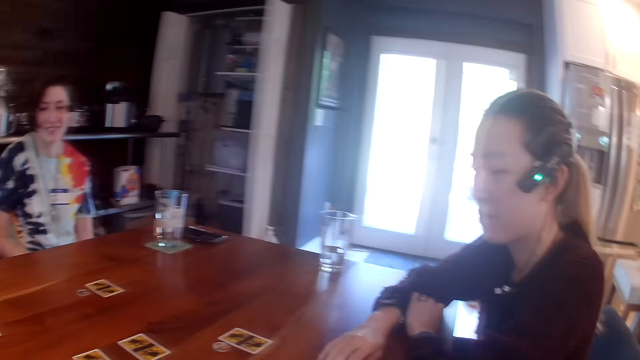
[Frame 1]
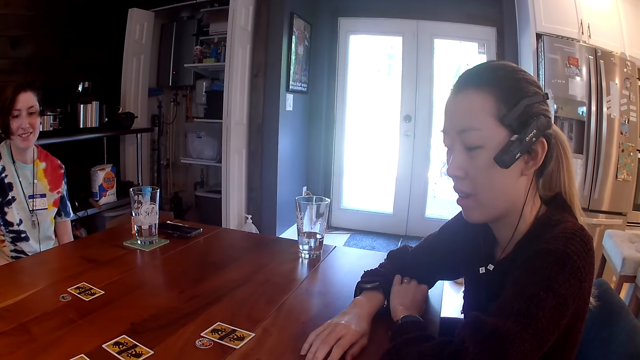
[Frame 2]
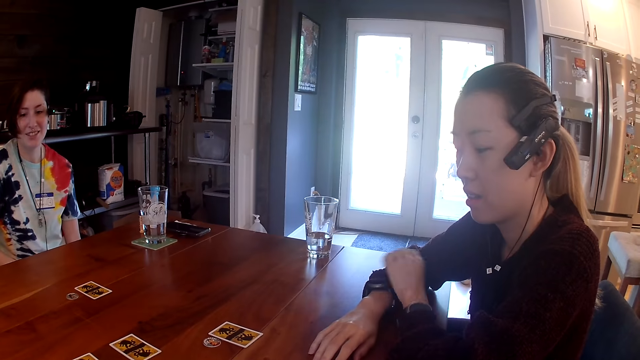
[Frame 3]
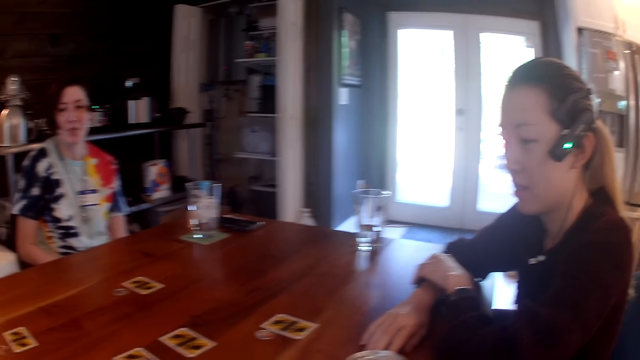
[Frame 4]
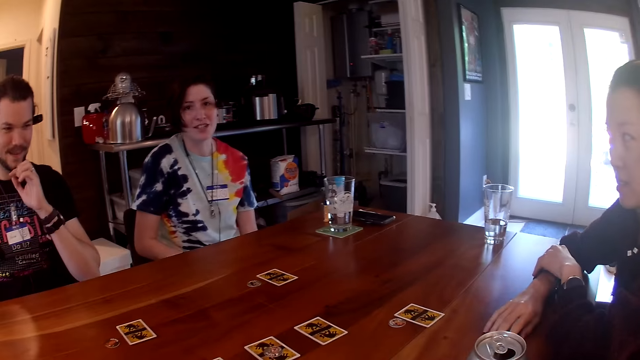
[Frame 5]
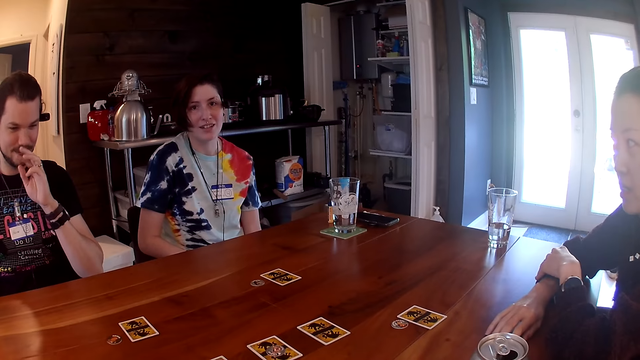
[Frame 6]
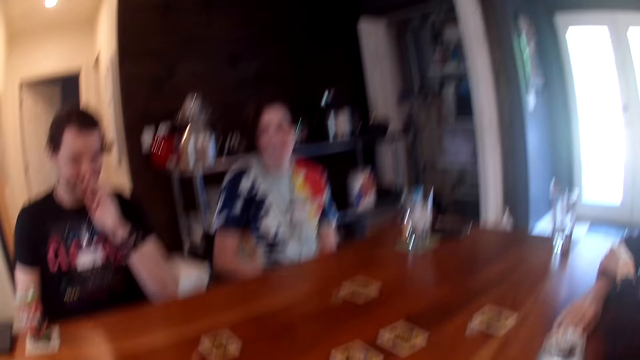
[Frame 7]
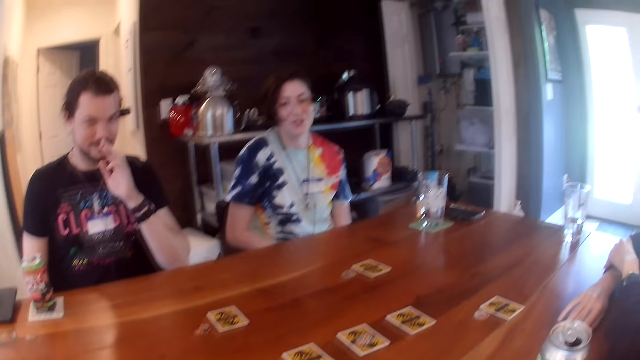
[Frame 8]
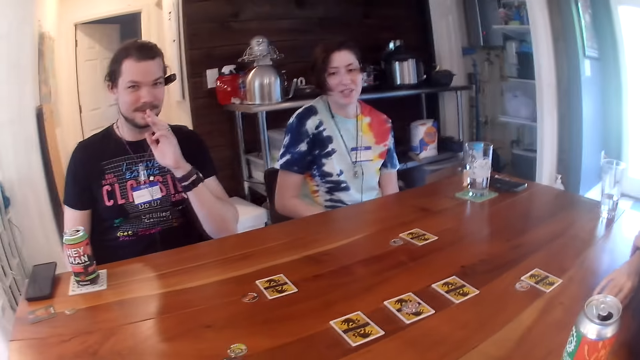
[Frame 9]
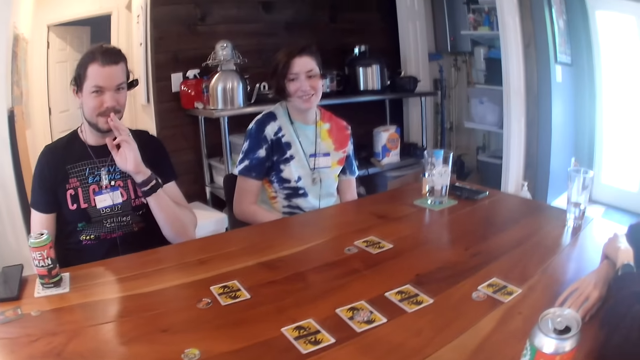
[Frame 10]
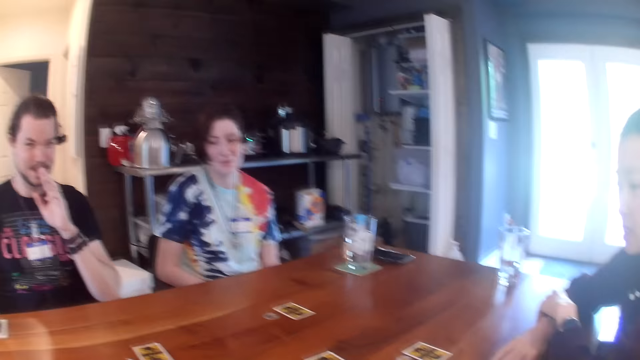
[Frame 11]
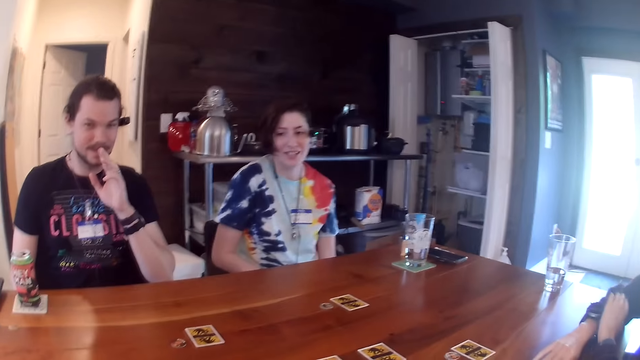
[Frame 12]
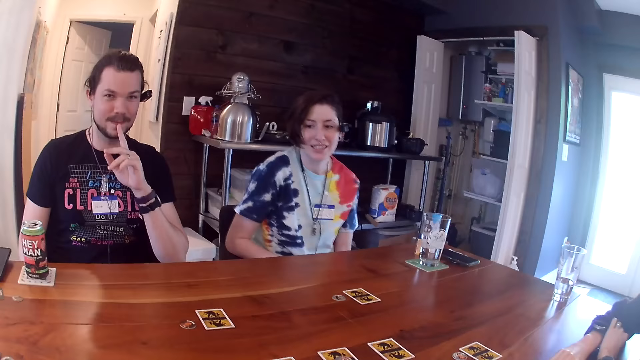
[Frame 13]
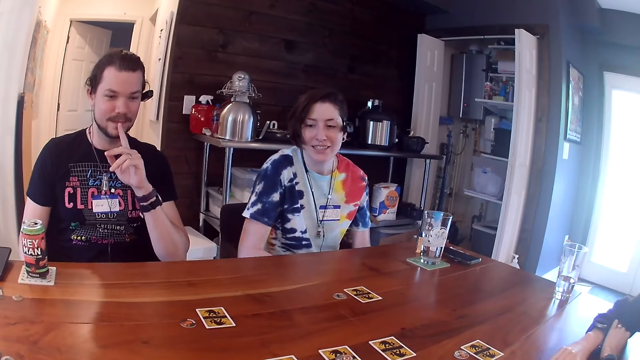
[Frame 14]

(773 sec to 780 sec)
The woman adjusts a watch on her right wrist with her left hand.

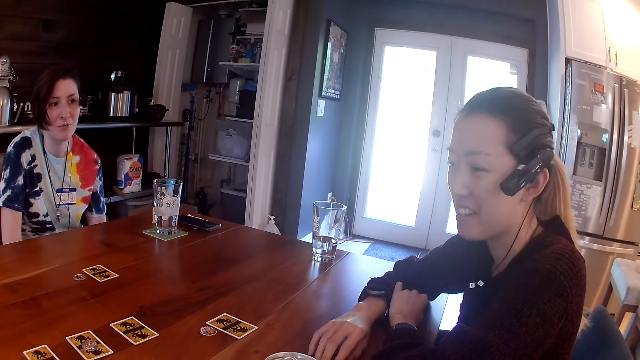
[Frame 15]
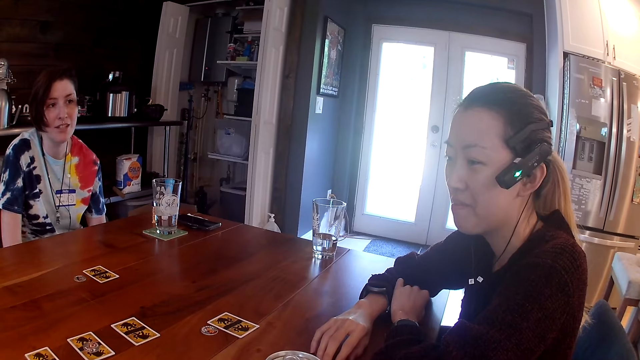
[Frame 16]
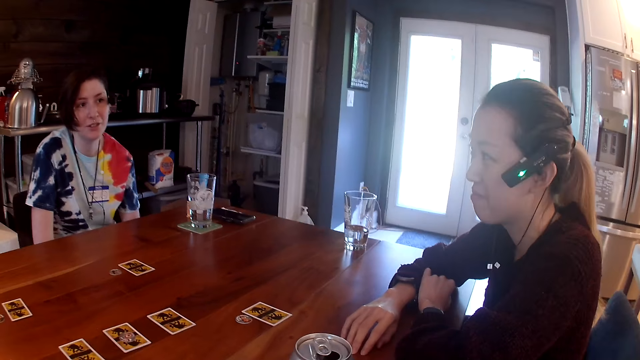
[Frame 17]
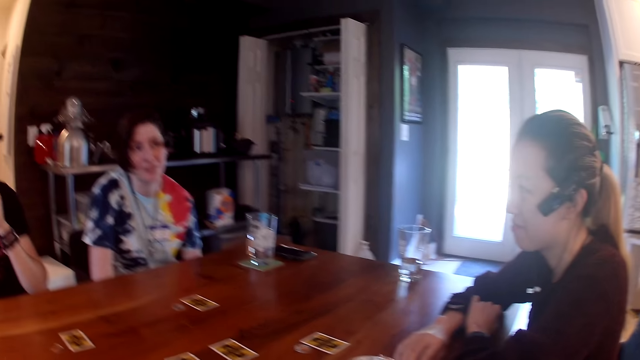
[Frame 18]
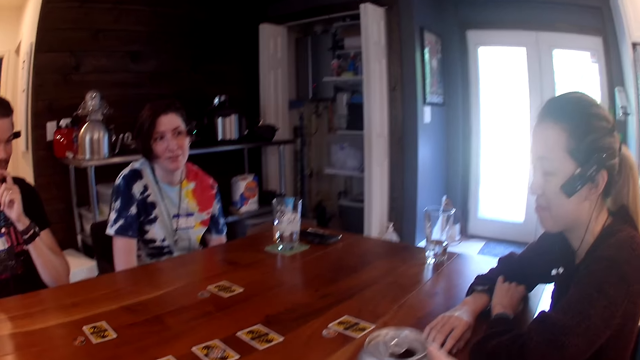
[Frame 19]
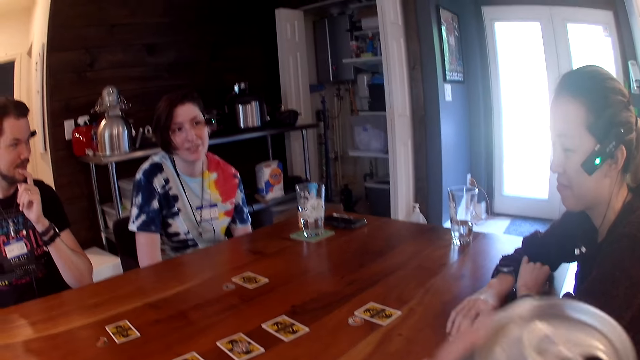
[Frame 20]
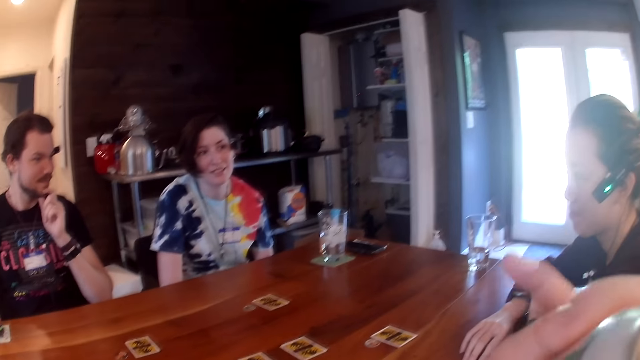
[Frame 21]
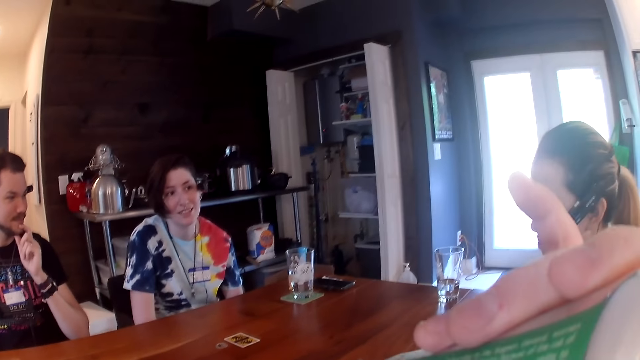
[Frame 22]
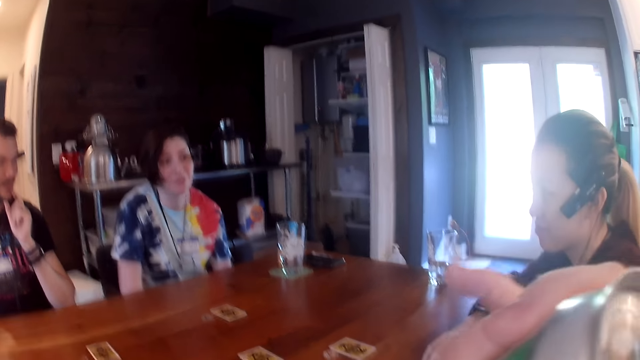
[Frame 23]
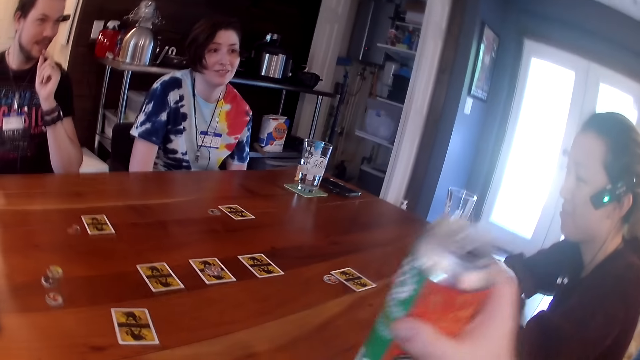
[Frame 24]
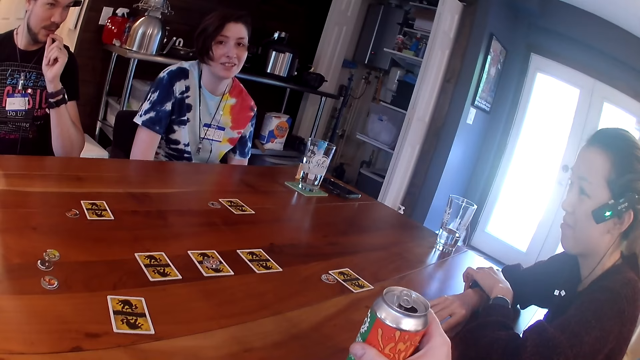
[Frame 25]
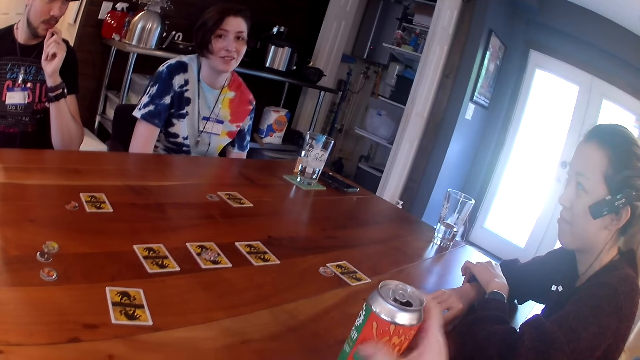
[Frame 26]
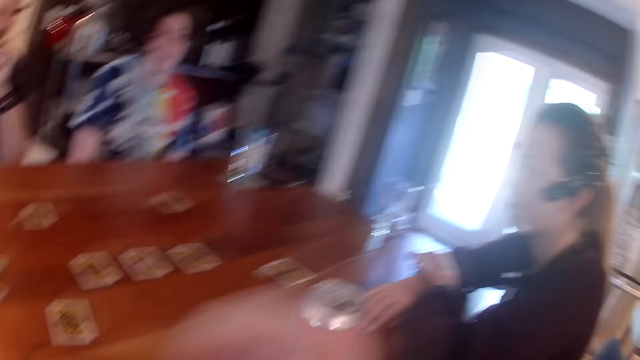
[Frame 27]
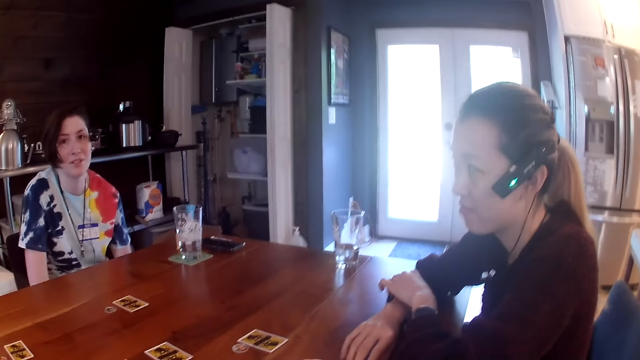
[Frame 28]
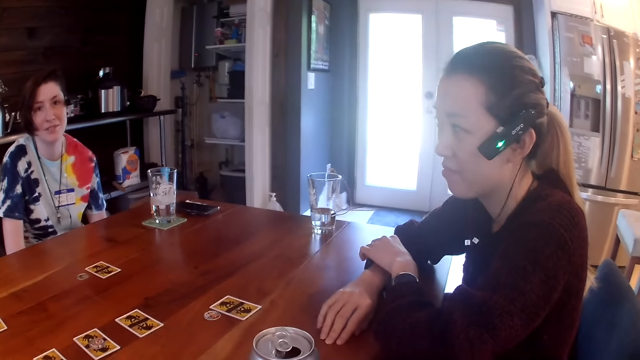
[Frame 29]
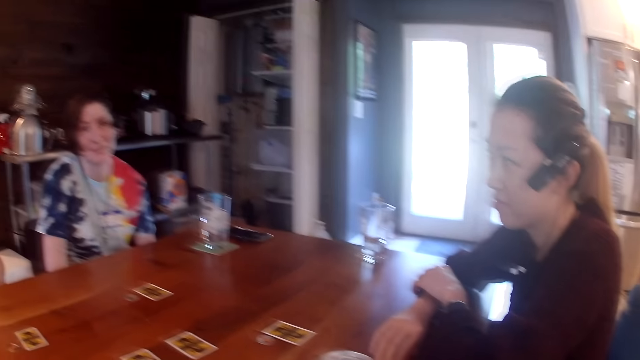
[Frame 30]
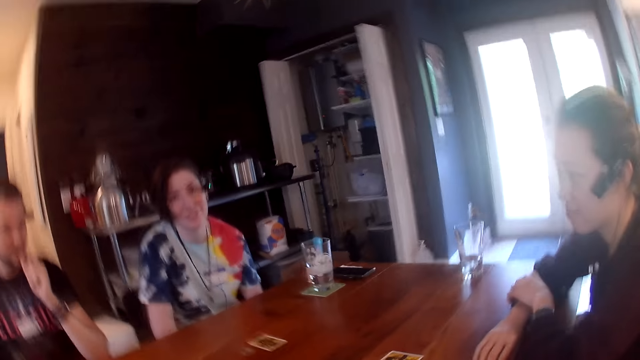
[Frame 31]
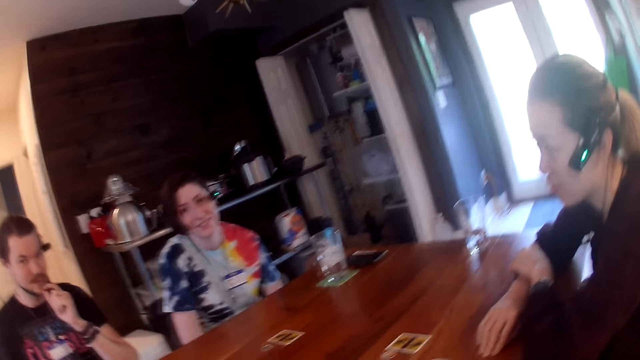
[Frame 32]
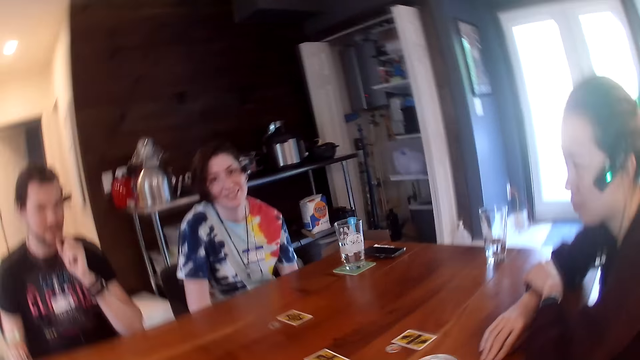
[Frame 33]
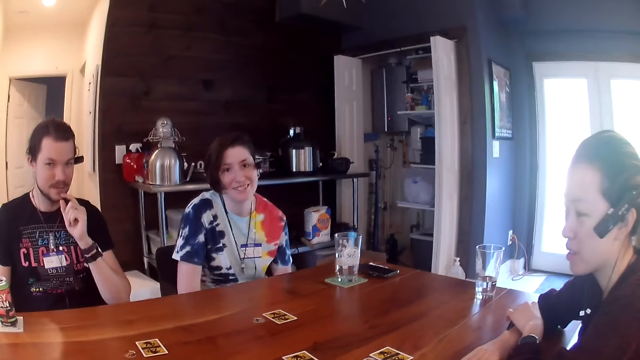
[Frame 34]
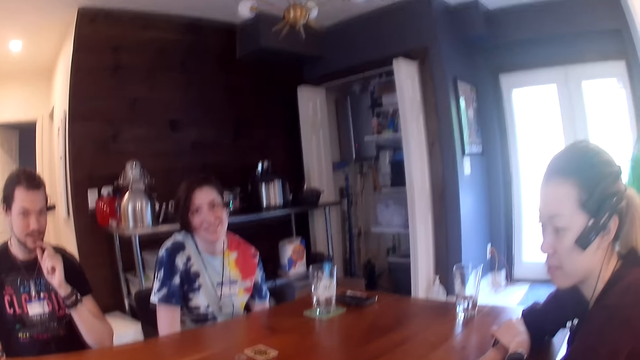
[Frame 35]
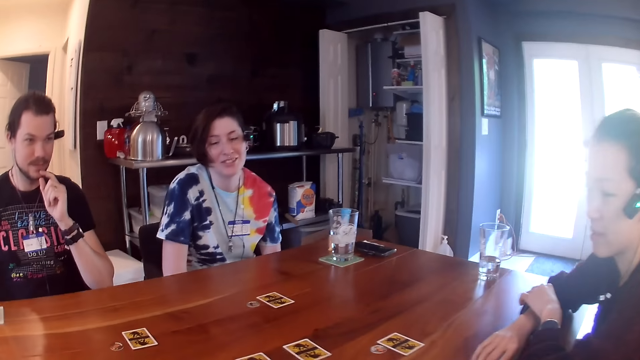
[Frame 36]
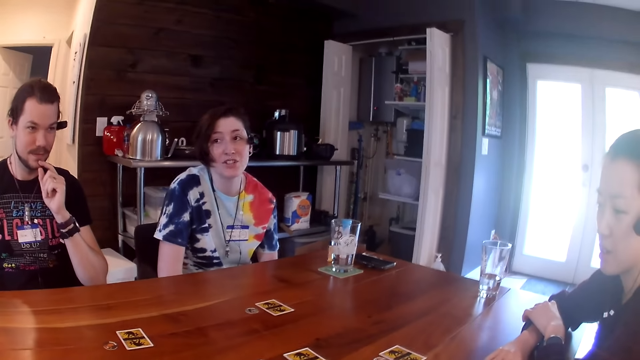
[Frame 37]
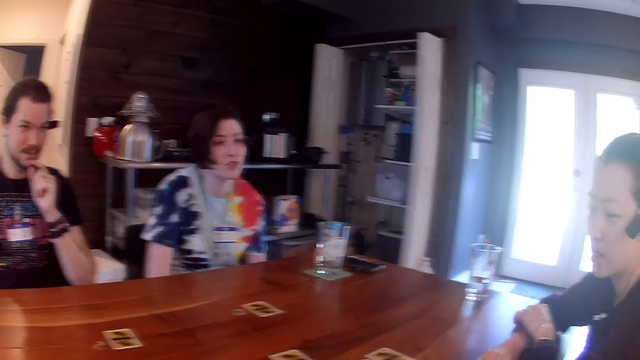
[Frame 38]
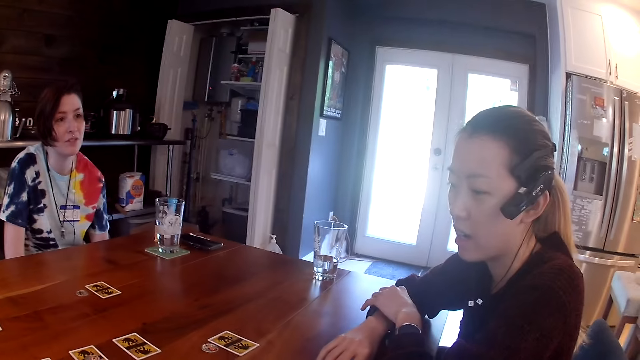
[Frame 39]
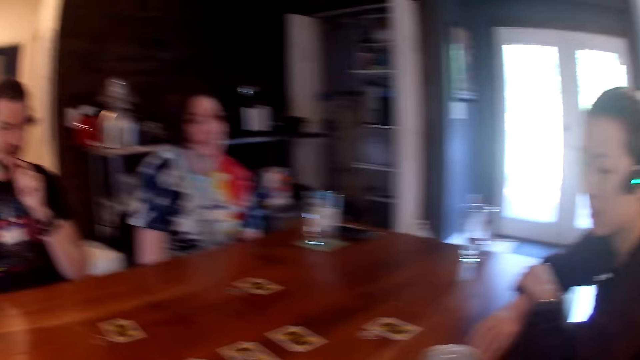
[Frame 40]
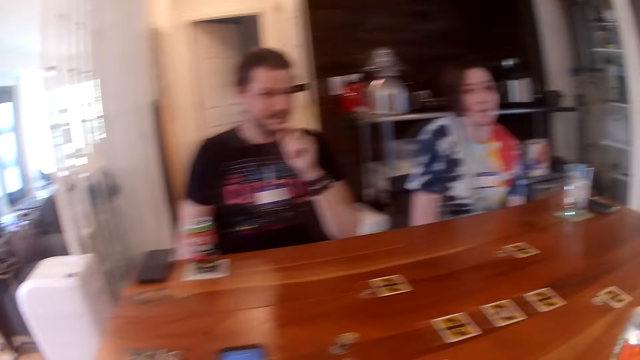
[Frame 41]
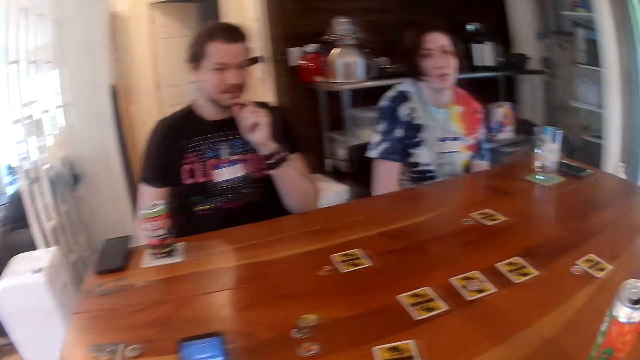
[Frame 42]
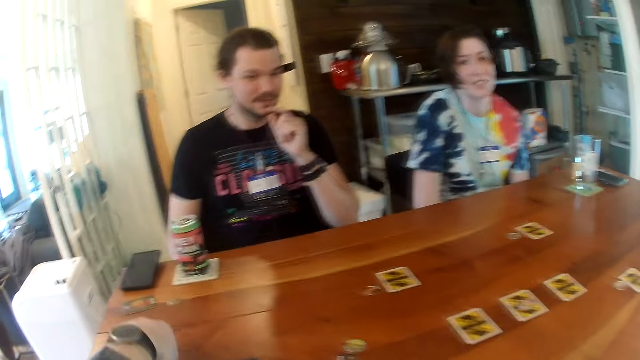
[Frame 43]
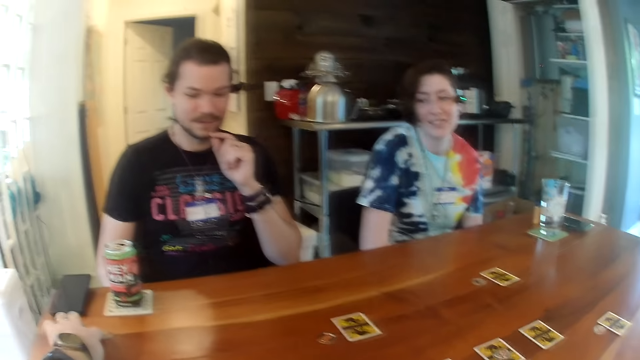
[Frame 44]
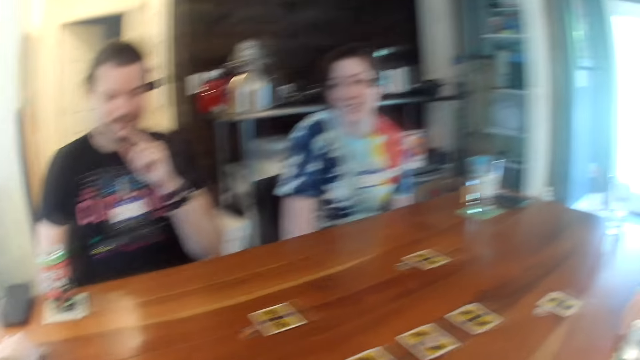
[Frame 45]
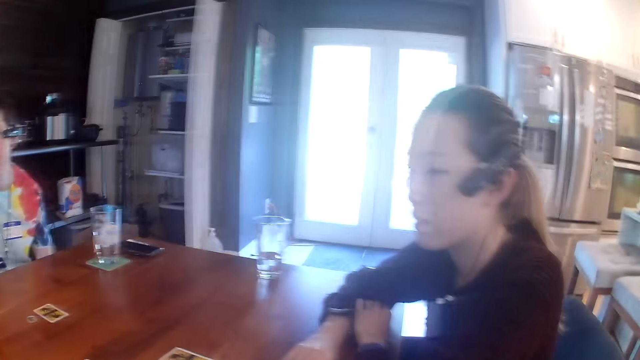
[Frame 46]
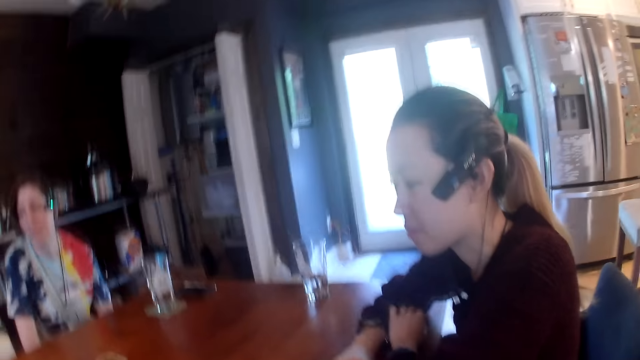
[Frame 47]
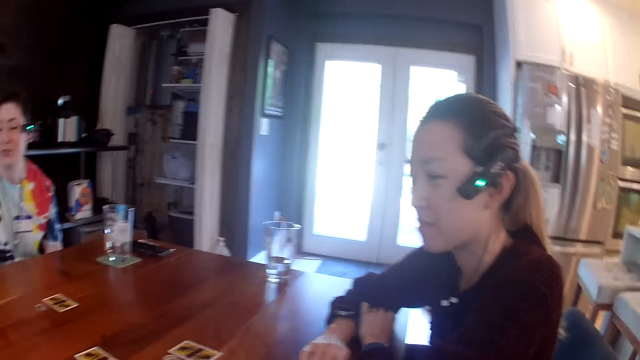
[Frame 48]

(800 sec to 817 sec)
The camera wearer takes a can from the table with his right hand. He drinks from the can. A woman adjusts her watch with her left hand. The camera wearer drops the can on the table. He looks around. He moves tokens on the table with his left hand.
